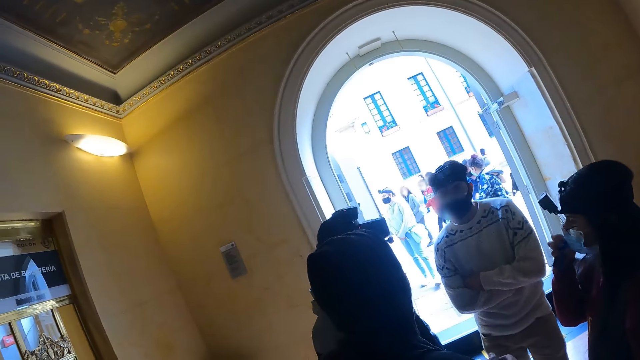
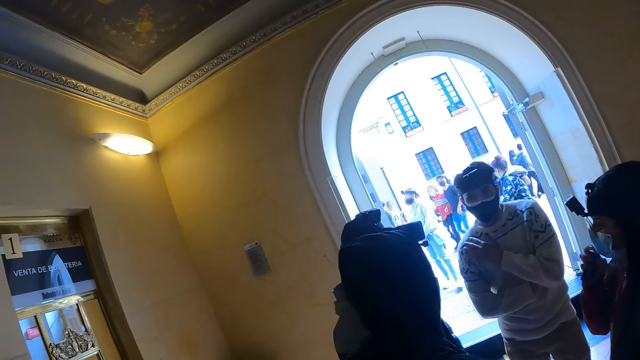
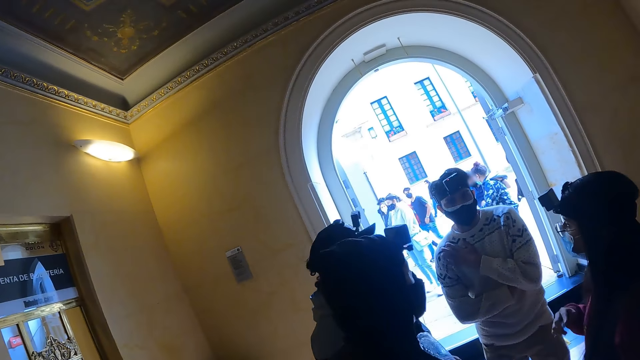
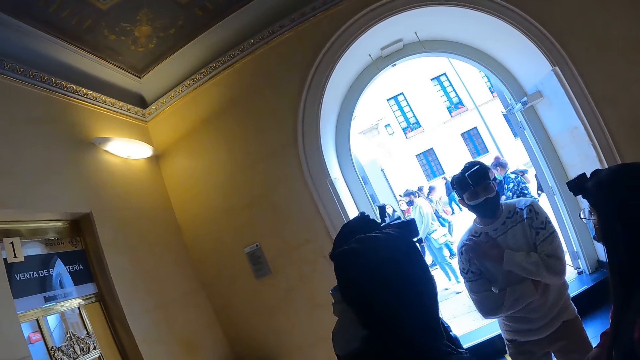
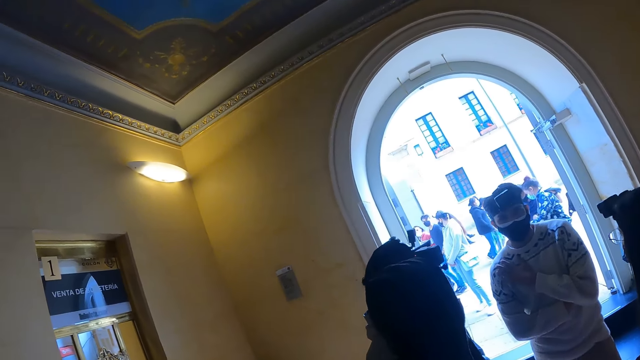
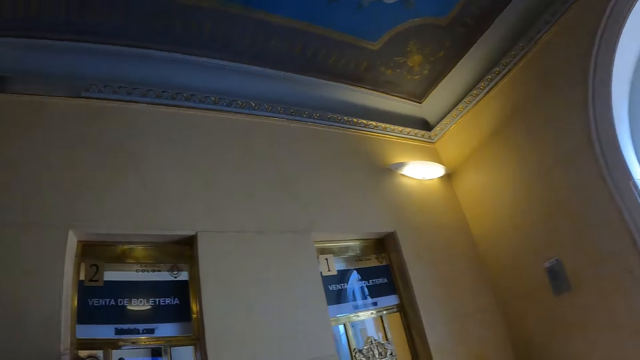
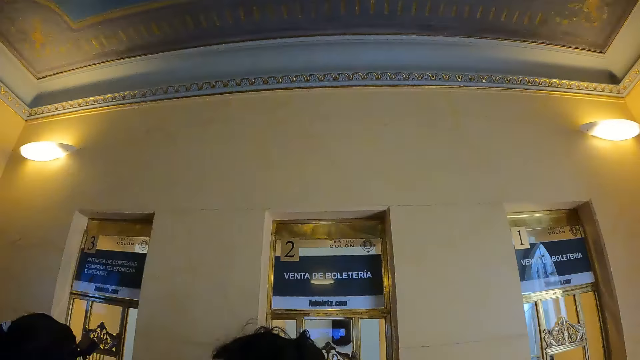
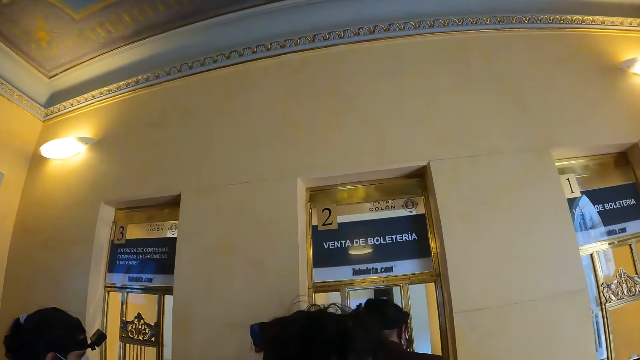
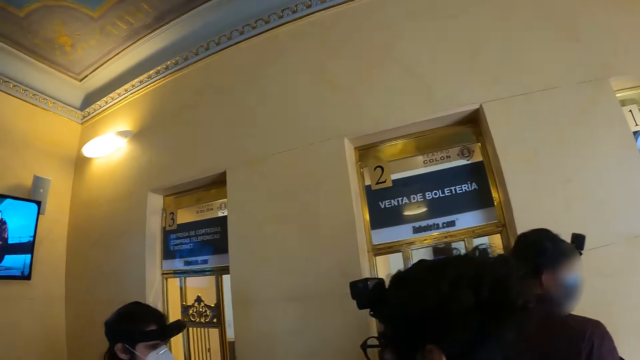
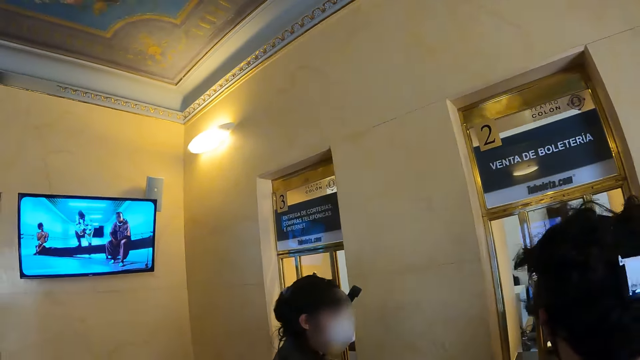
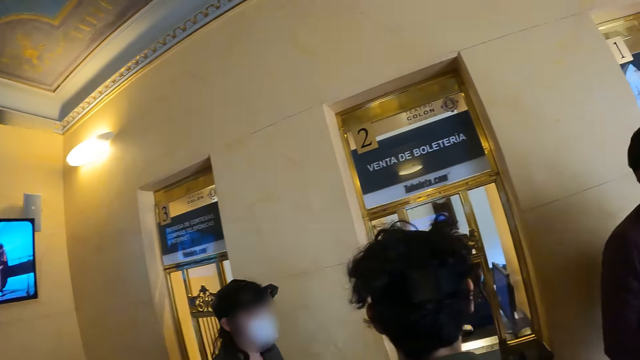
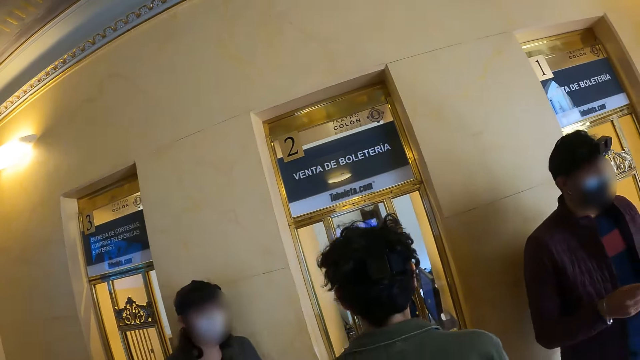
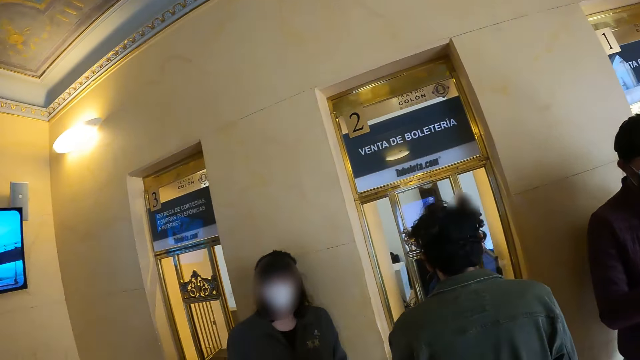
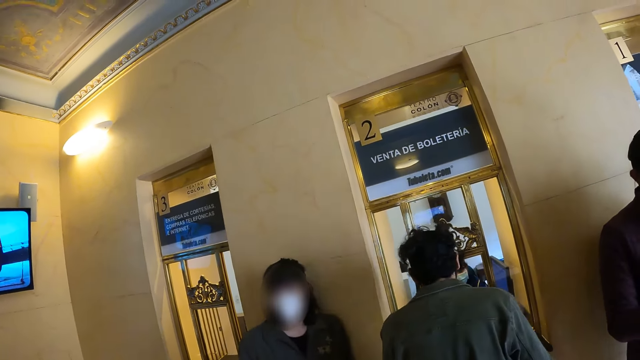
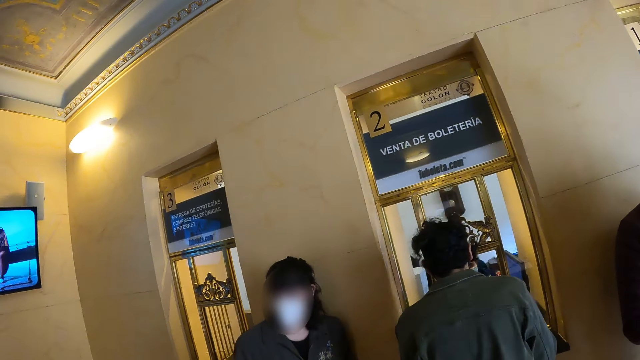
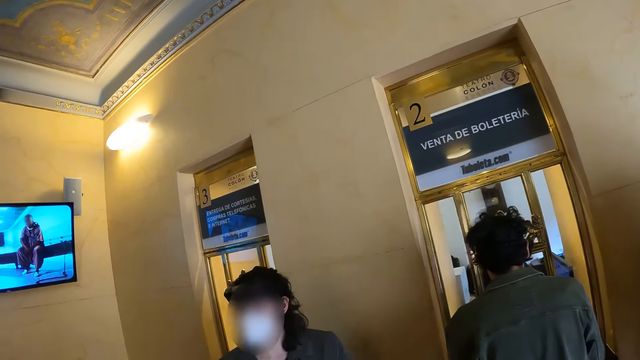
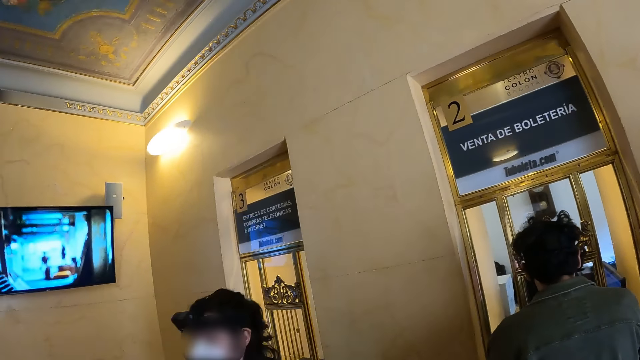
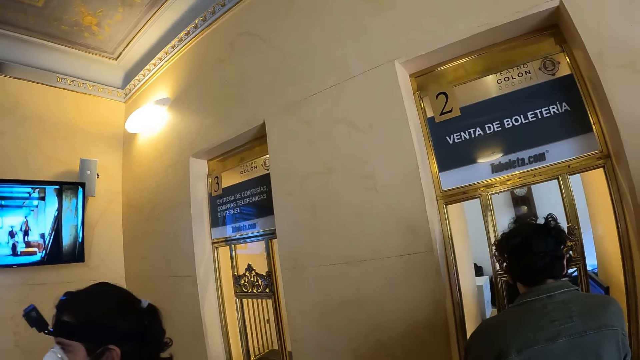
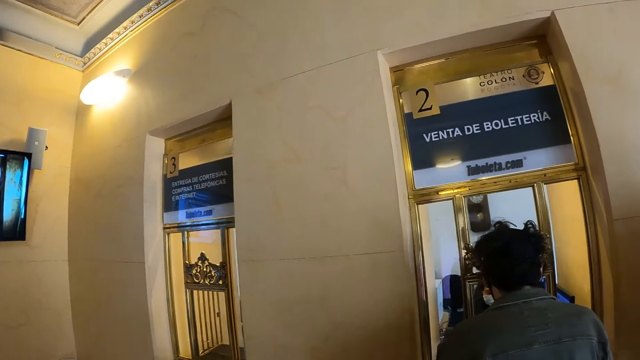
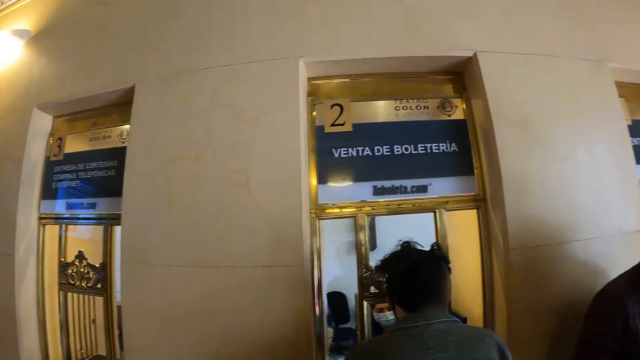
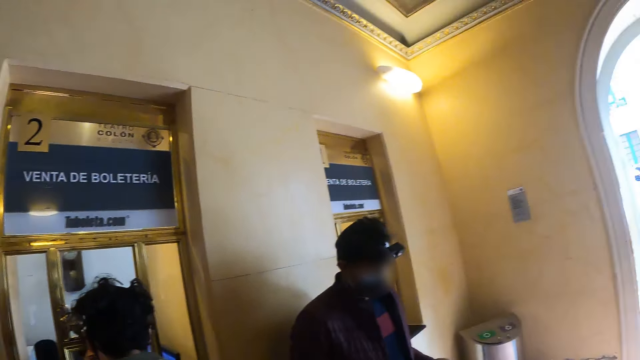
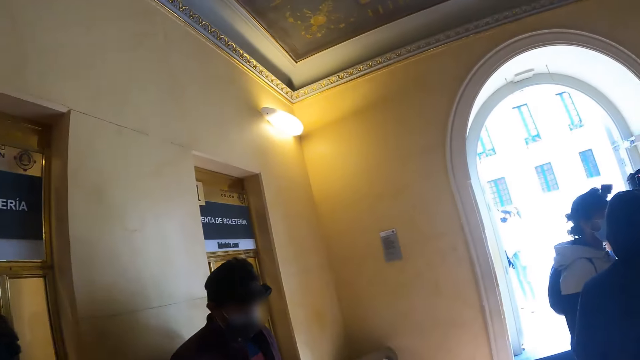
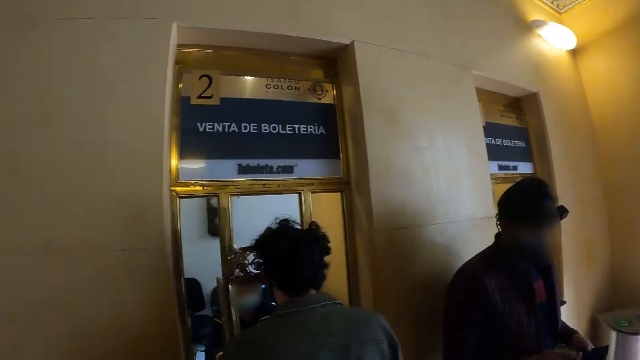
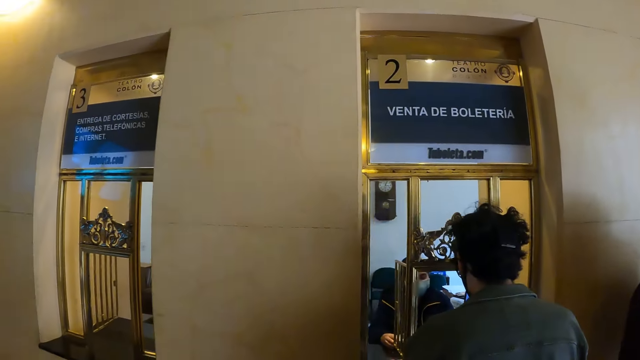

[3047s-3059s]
The camera wearer stares at a man. They look around the reception.

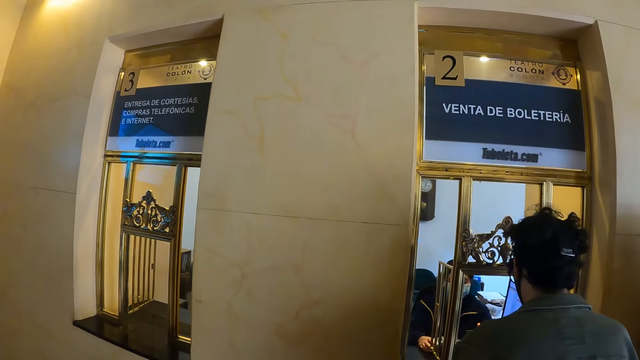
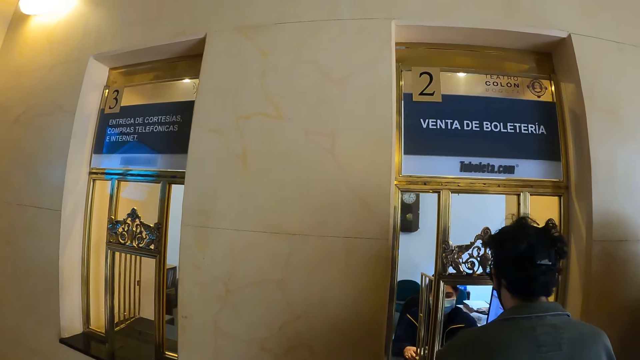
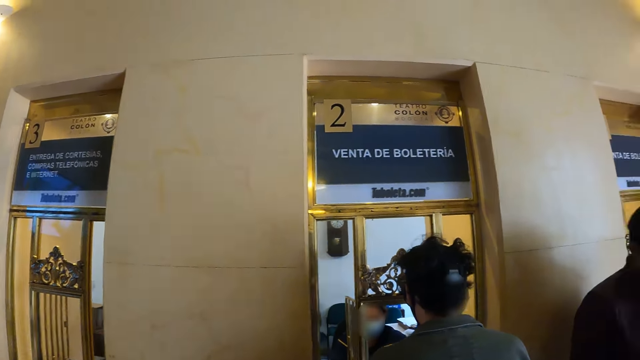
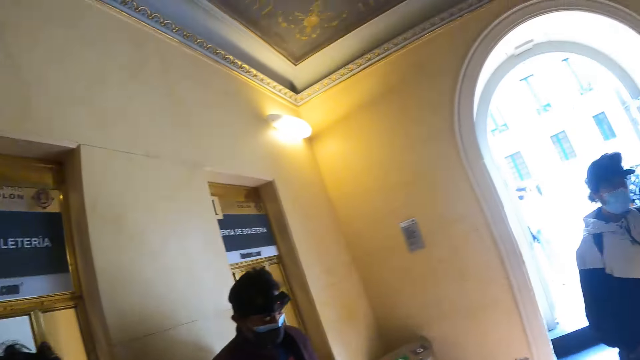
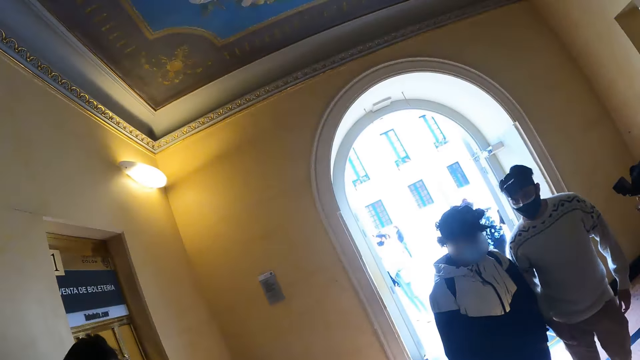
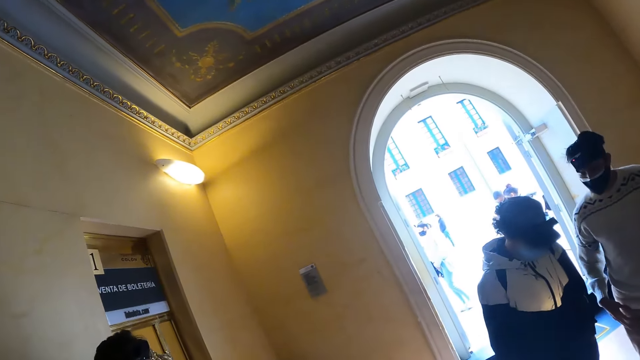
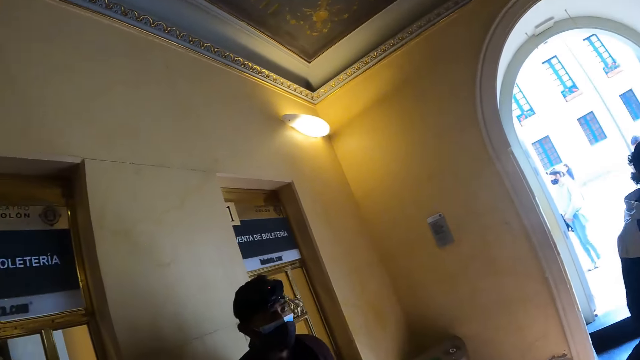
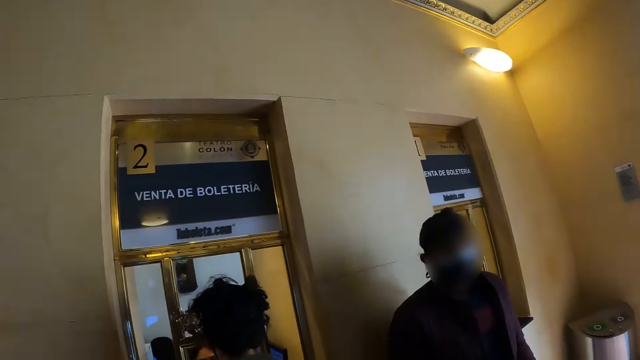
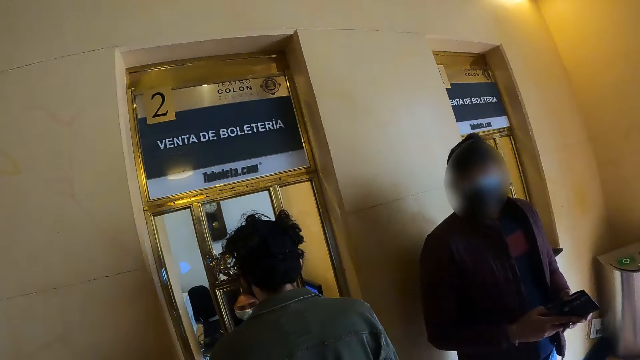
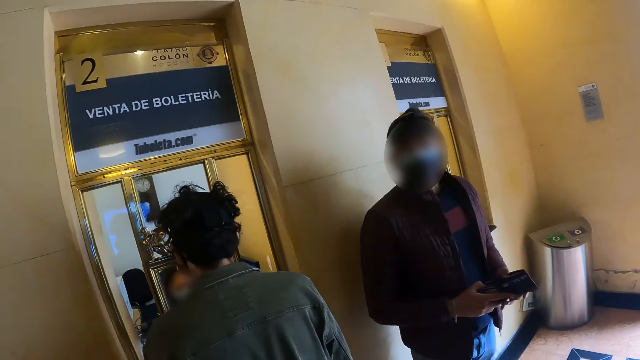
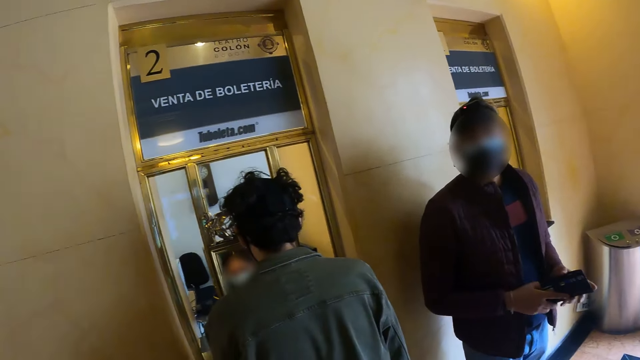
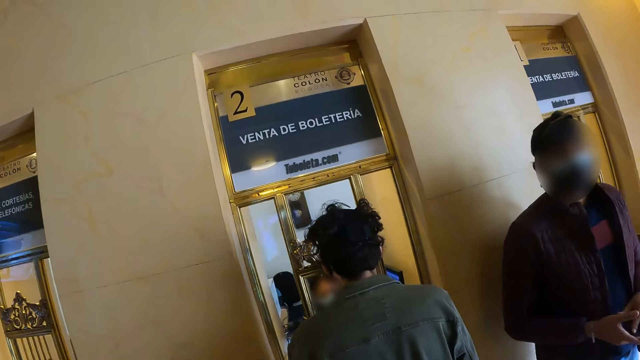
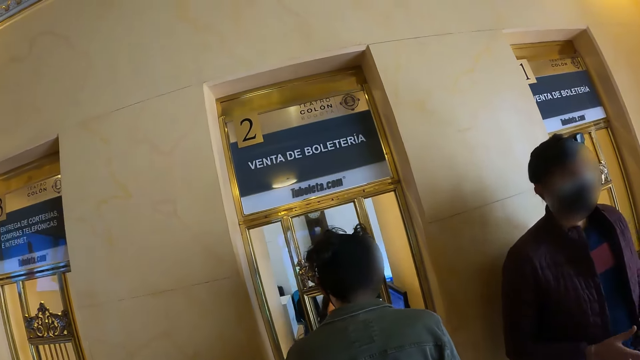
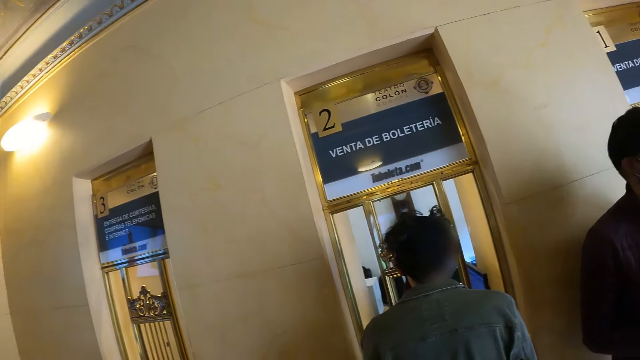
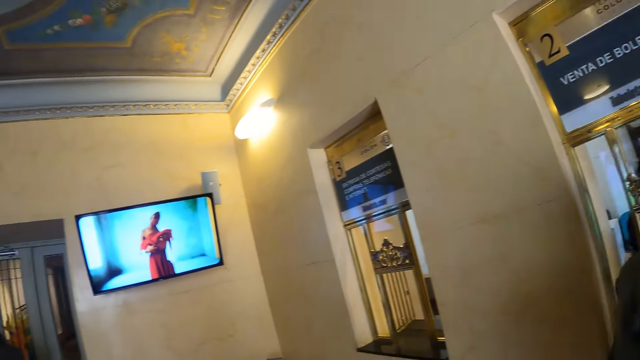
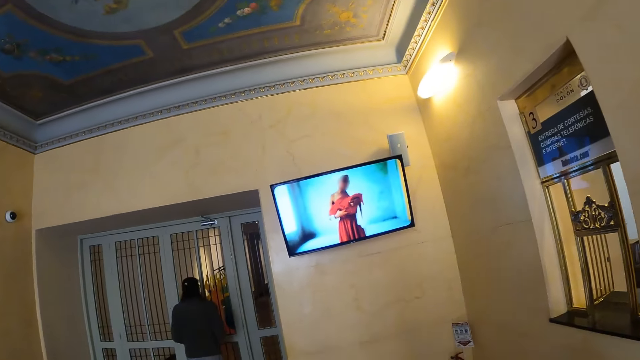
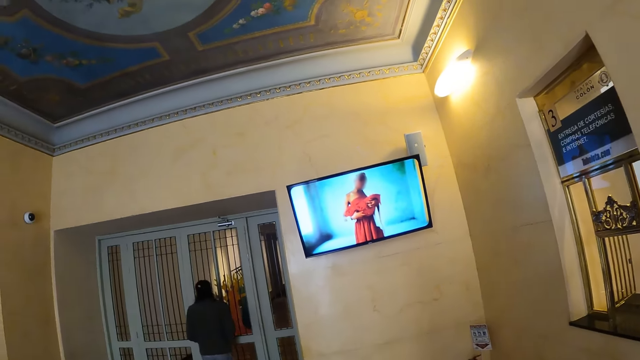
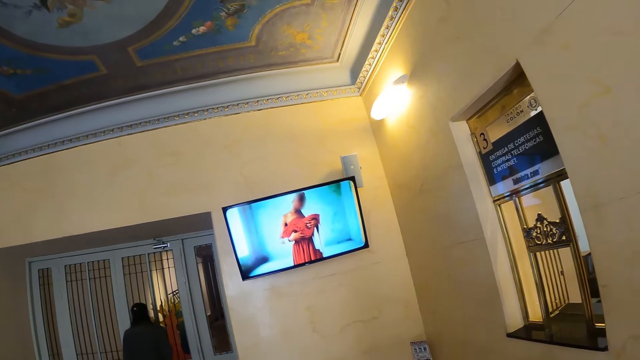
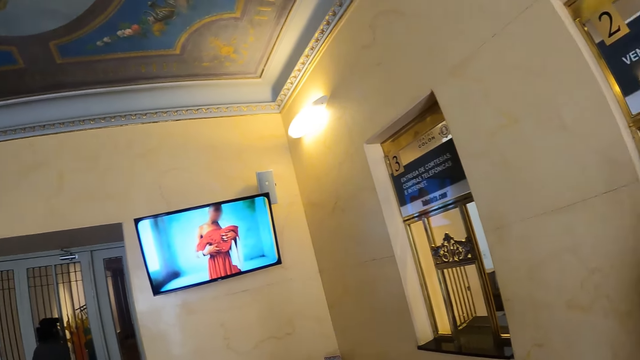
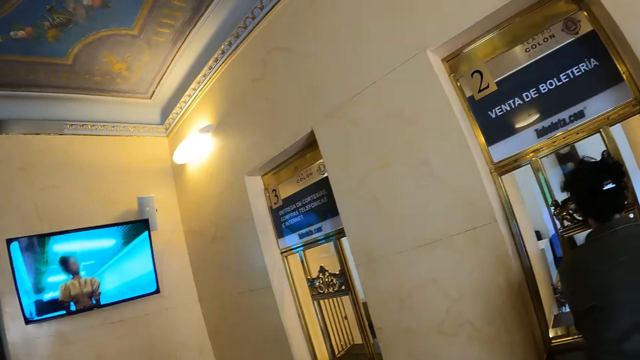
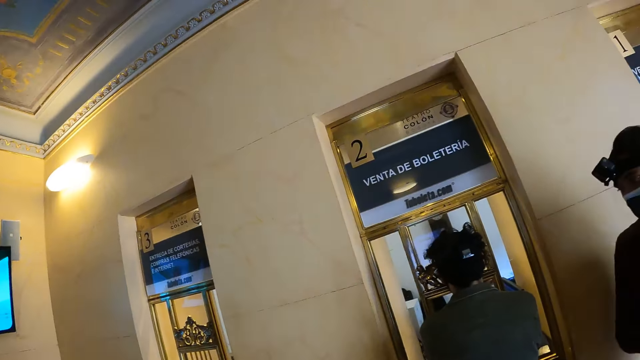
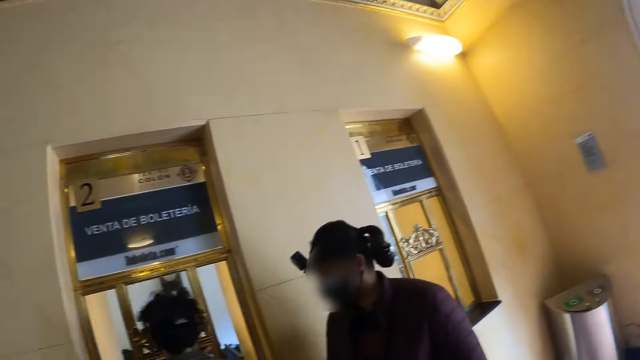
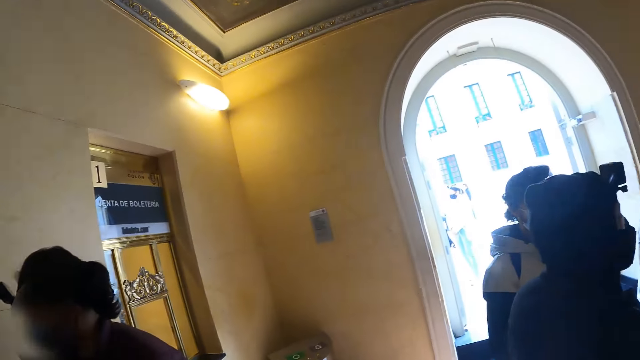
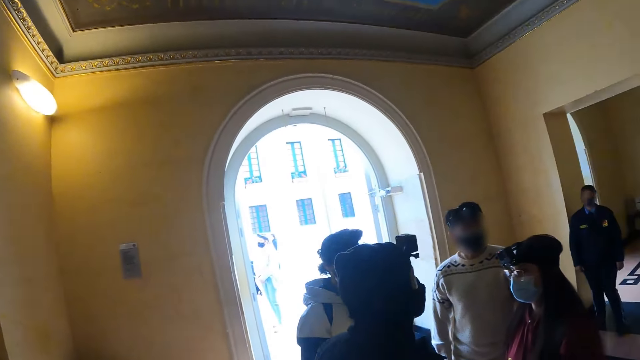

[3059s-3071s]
The camera wearer stares at the television. They look around the reception.
